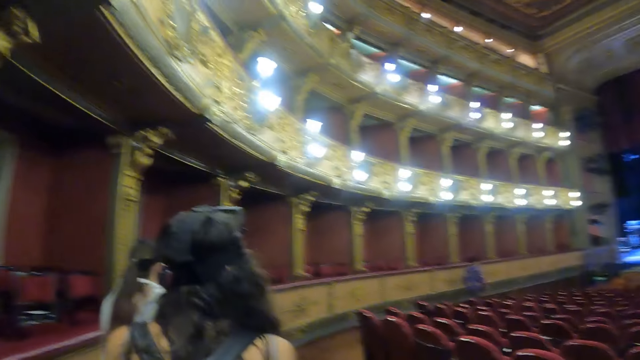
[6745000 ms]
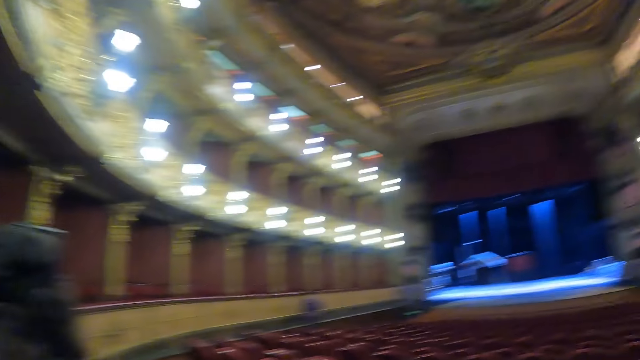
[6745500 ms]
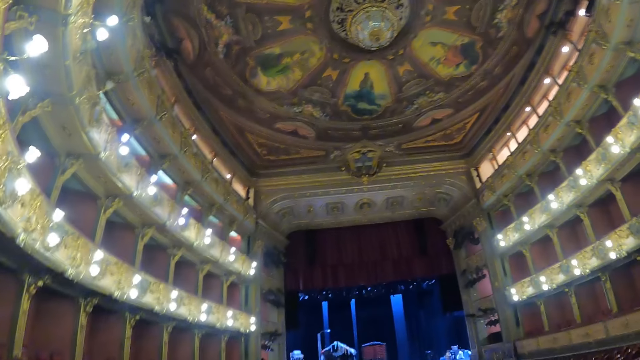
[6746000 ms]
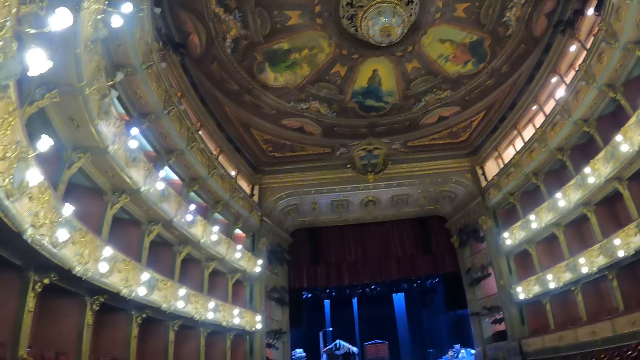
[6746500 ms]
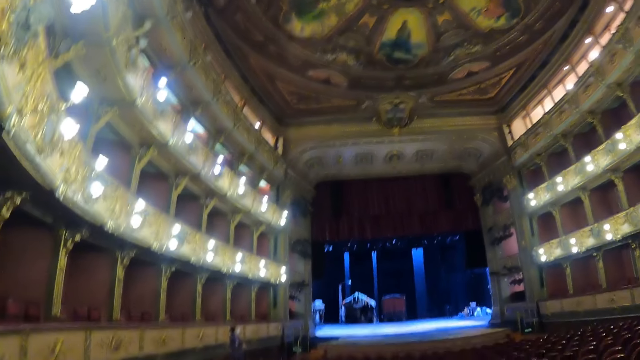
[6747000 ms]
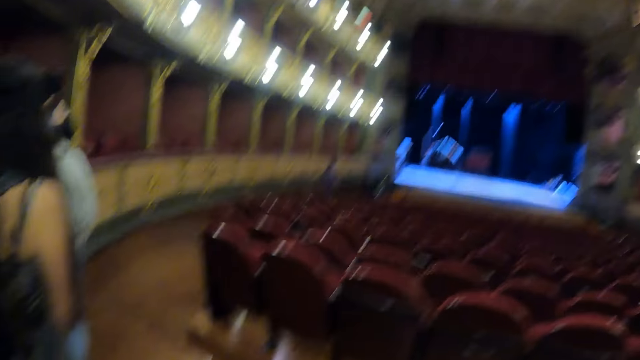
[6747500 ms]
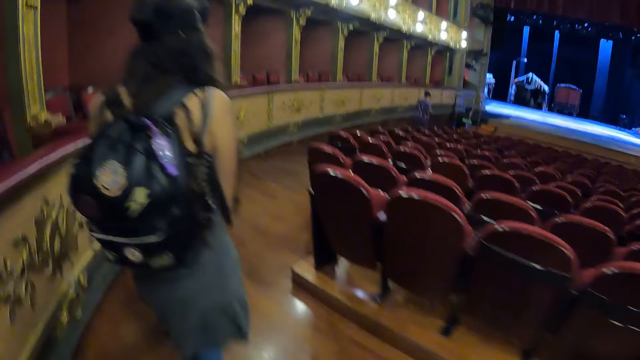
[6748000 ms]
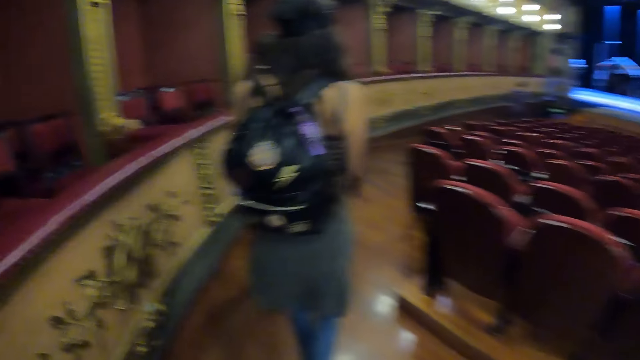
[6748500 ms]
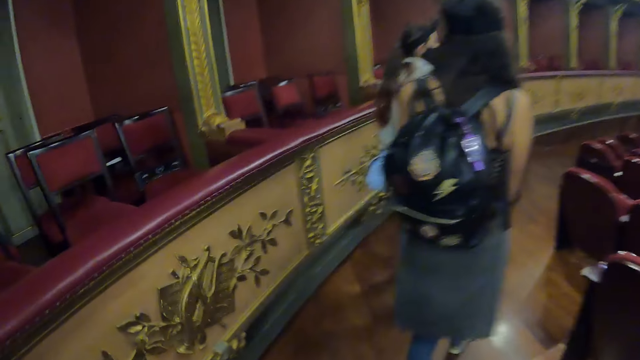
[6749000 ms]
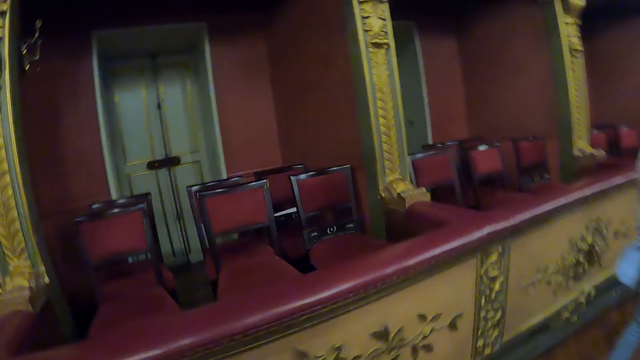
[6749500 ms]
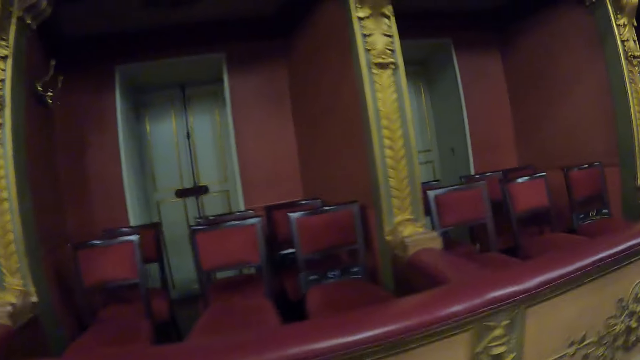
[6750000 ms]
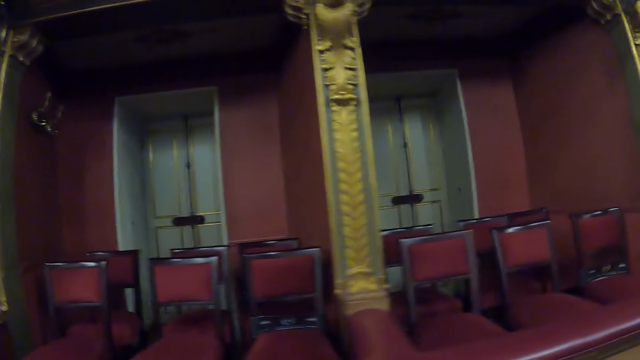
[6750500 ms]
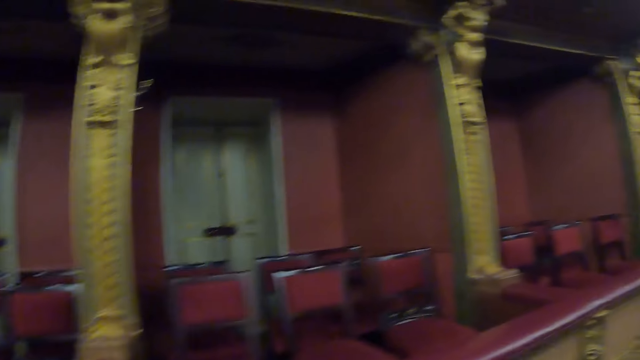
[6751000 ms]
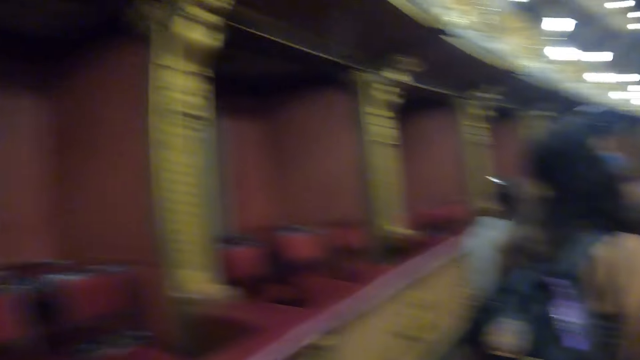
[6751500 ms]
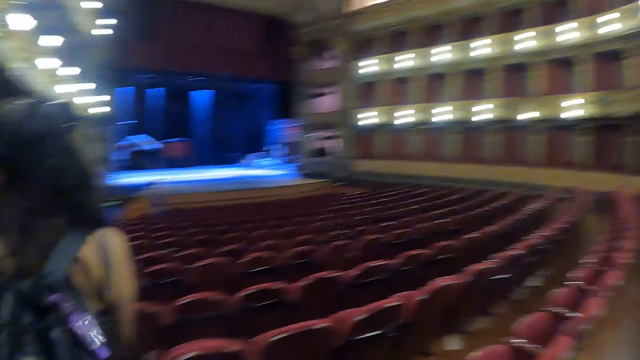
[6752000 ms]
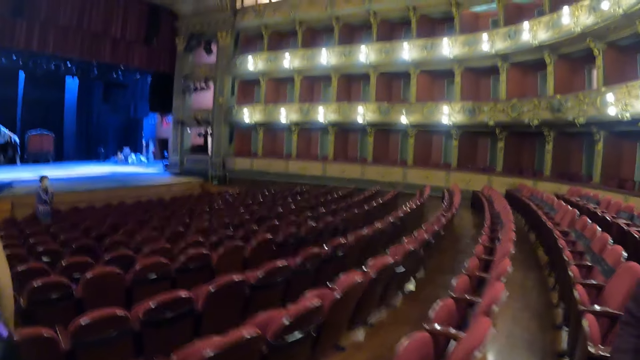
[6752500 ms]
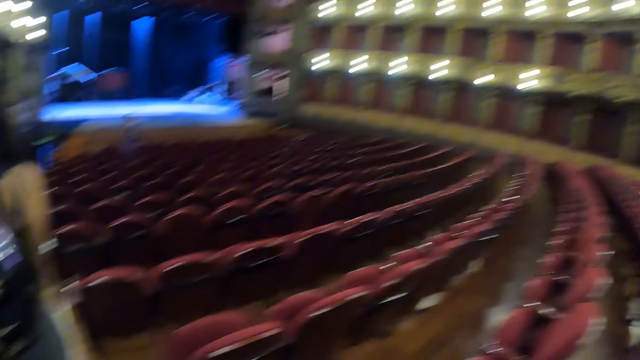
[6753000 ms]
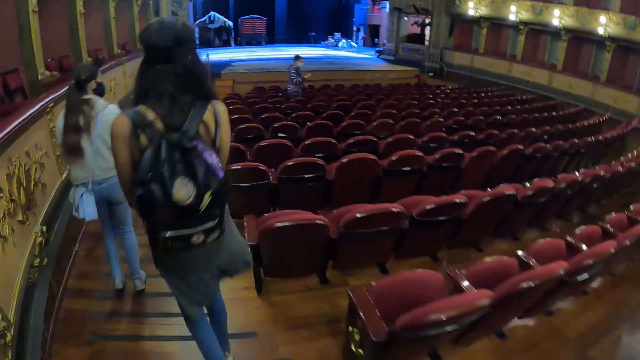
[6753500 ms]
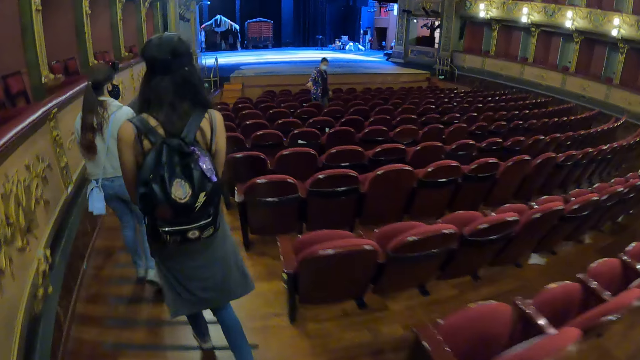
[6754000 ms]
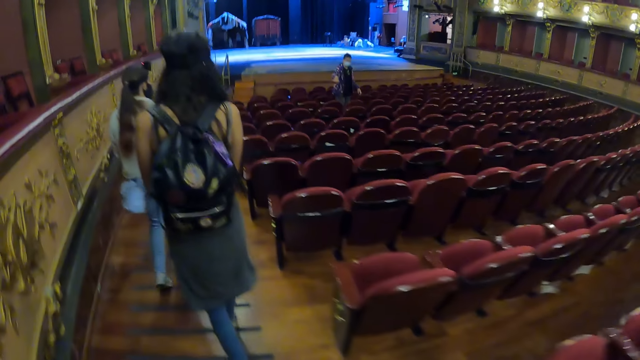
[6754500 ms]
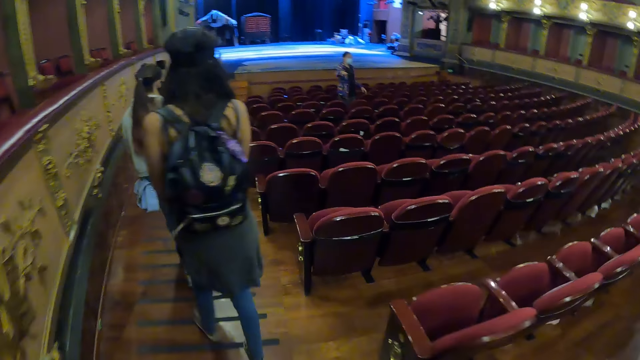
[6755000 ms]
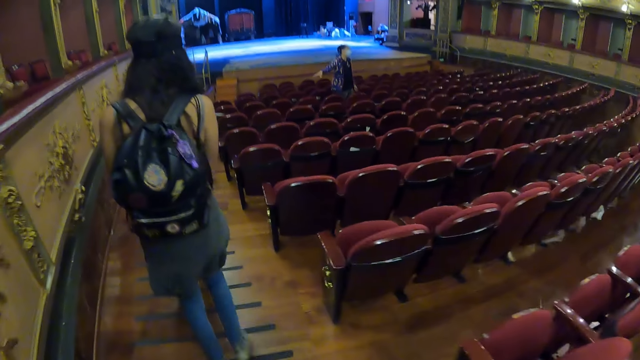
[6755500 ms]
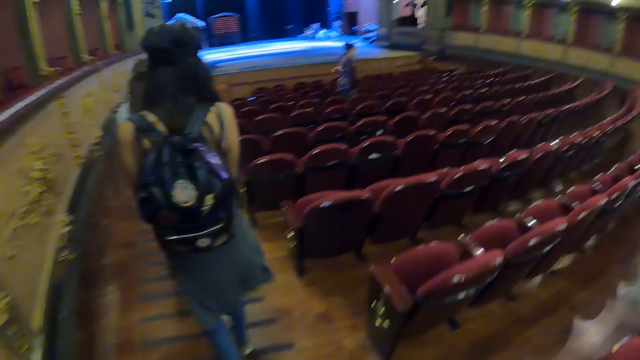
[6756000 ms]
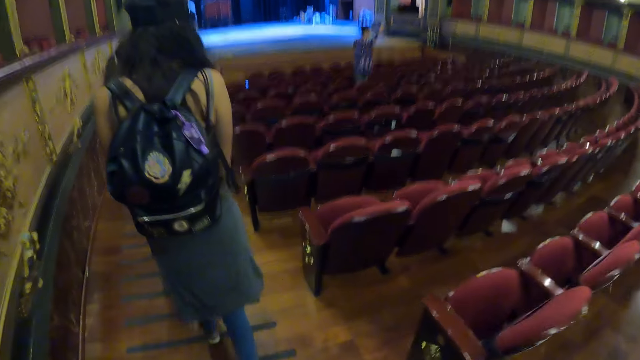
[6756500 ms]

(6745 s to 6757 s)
The camera wearer looks around. They walk around the house.

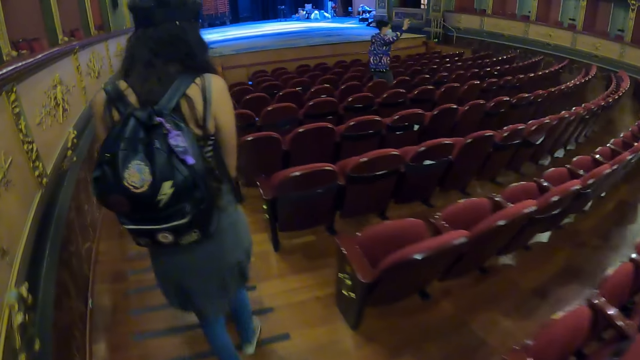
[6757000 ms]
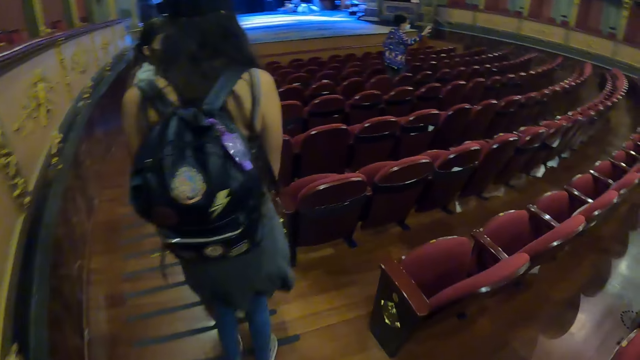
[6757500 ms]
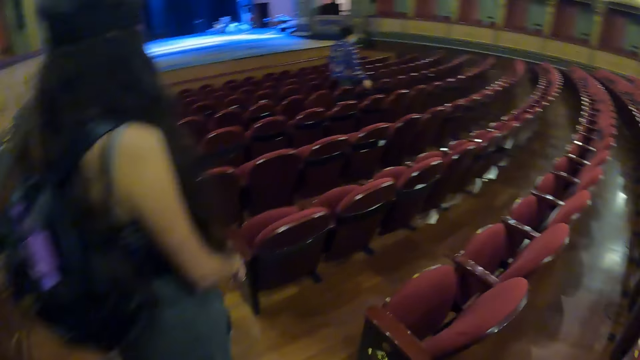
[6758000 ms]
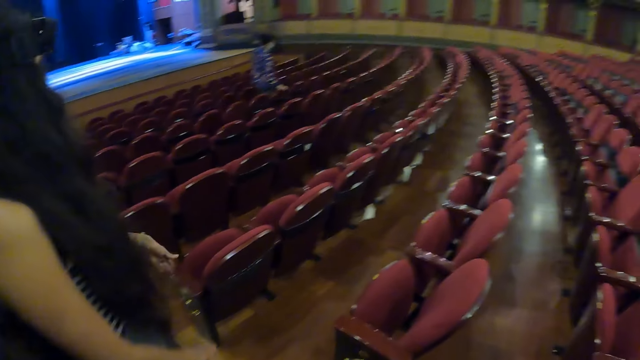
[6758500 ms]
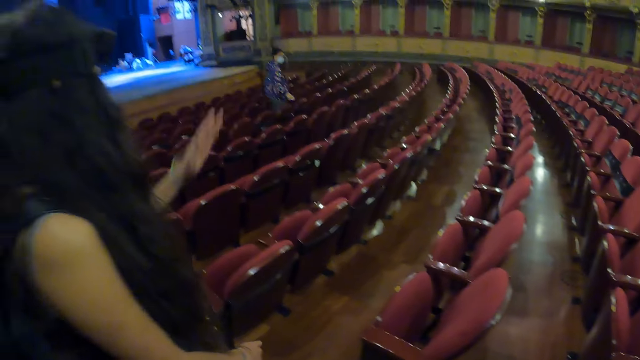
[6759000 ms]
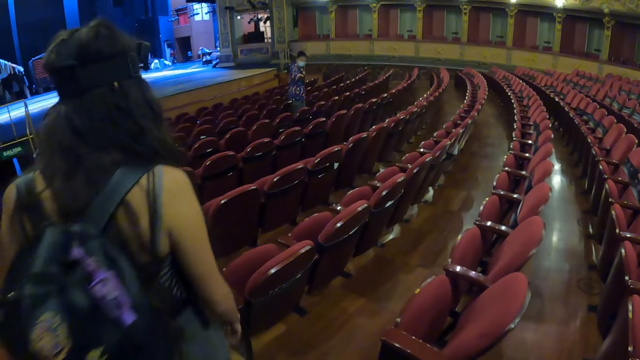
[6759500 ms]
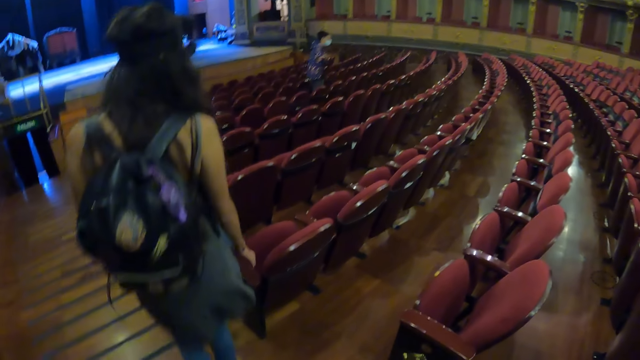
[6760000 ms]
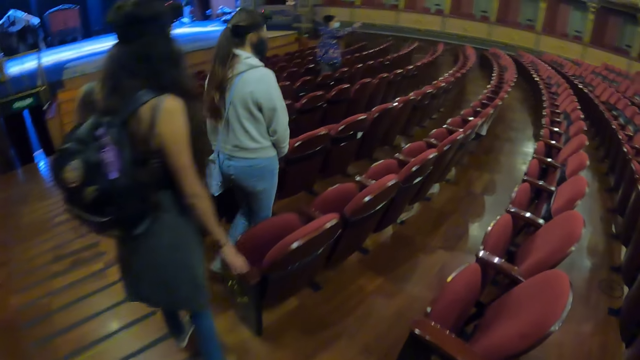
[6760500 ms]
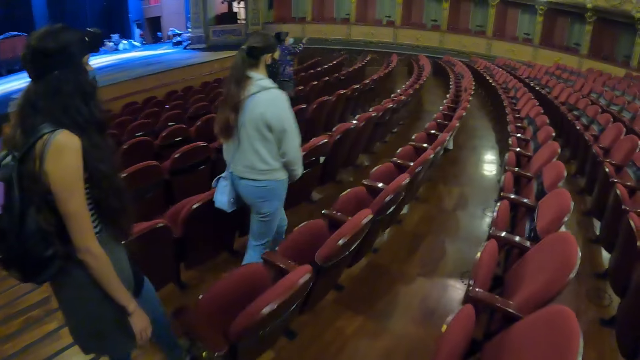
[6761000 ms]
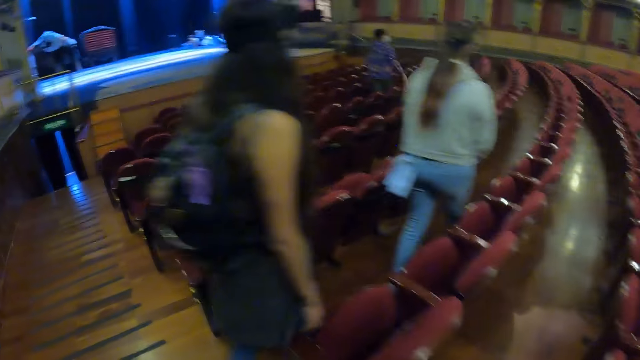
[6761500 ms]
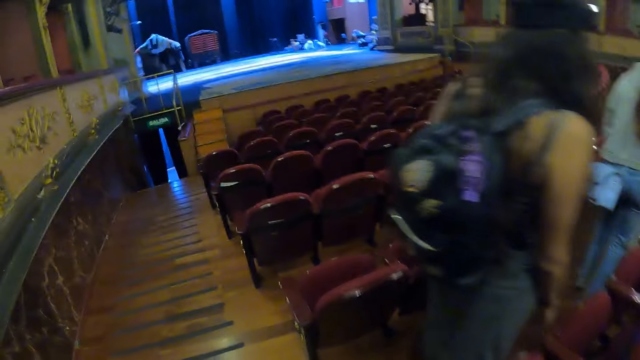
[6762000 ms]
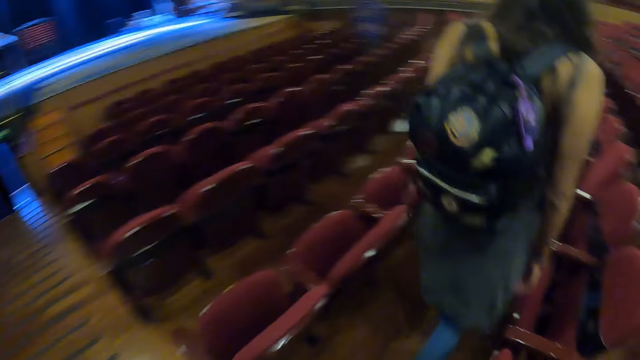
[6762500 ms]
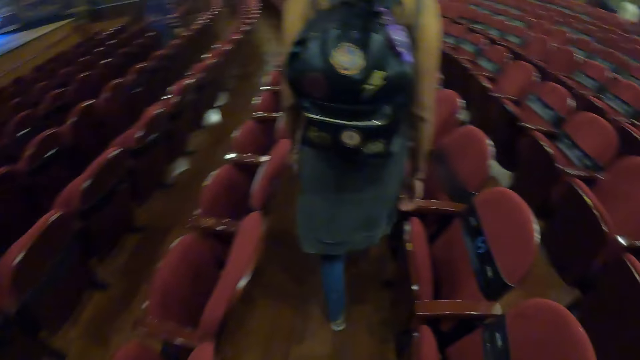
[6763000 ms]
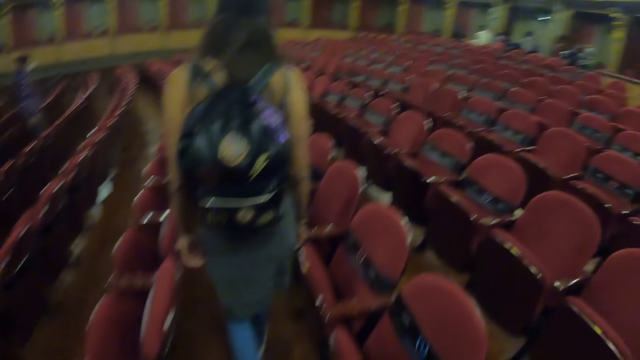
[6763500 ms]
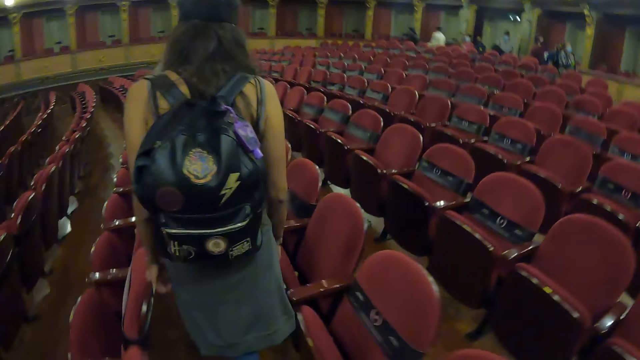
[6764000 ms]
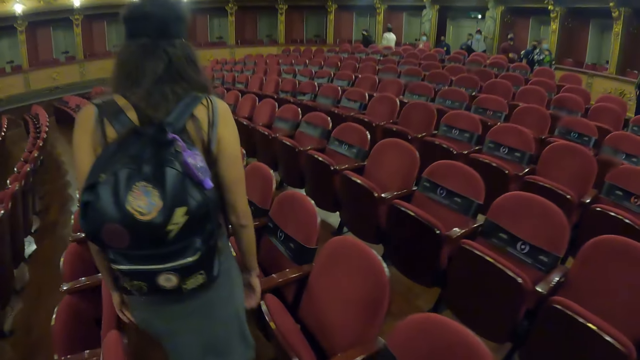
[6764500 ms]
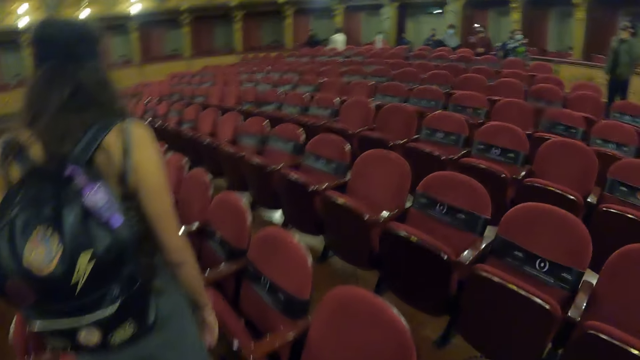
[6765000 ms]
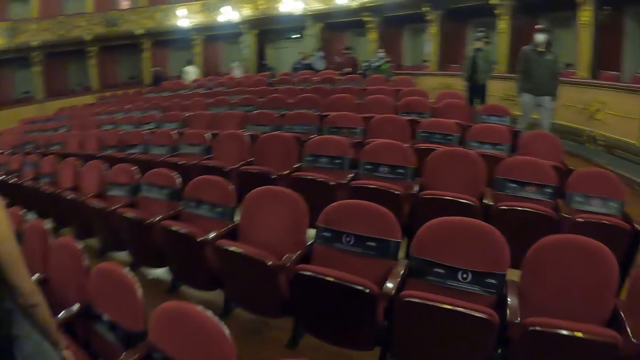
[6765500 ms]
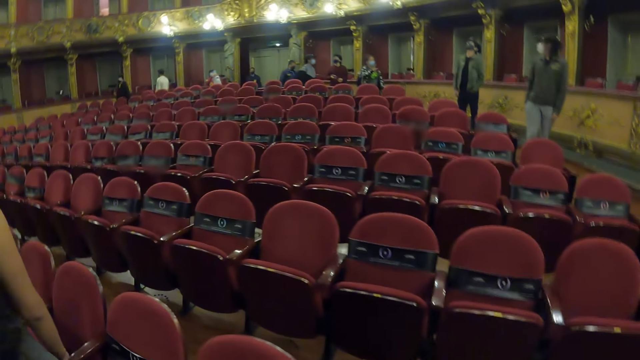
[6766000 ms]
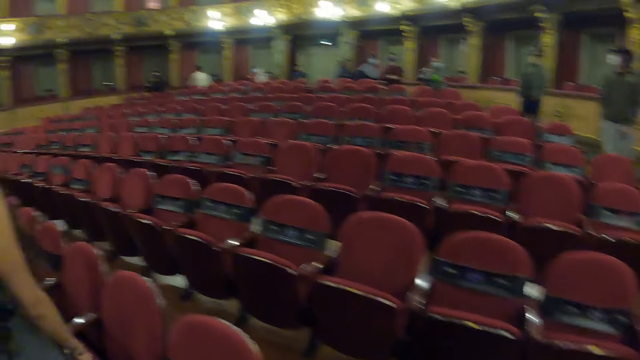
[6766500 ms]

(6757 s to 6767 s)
The camera wearer walks around the conference hall. They look at the theater.
